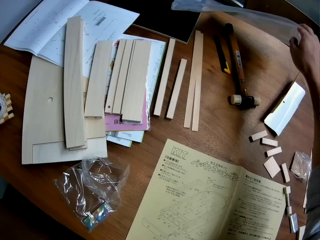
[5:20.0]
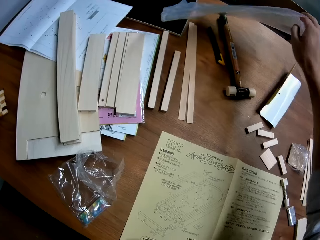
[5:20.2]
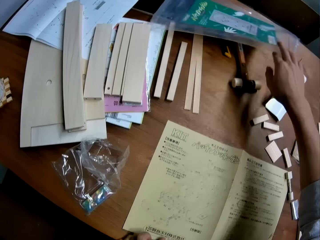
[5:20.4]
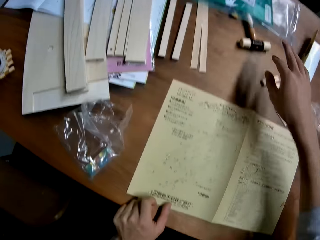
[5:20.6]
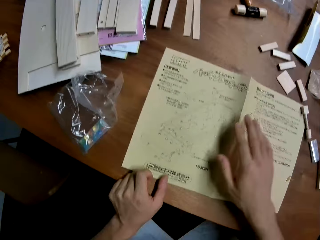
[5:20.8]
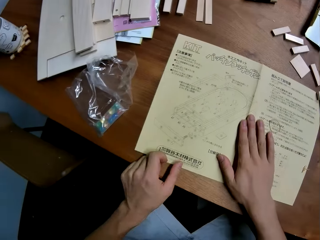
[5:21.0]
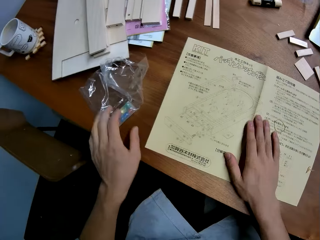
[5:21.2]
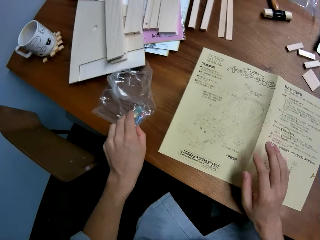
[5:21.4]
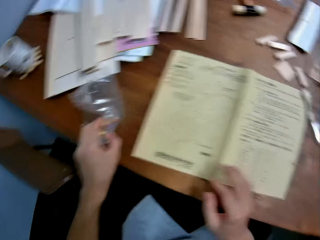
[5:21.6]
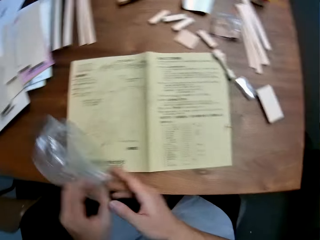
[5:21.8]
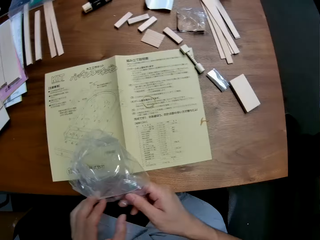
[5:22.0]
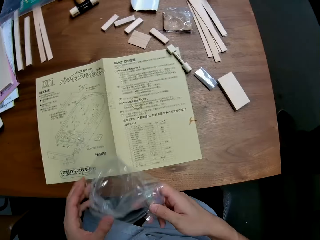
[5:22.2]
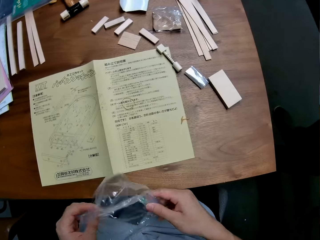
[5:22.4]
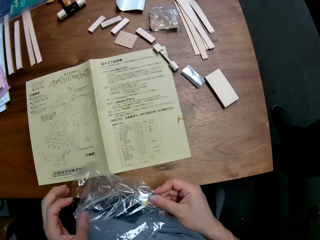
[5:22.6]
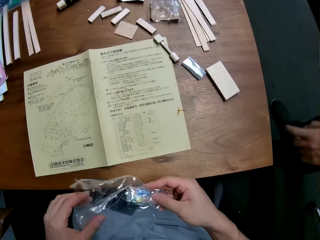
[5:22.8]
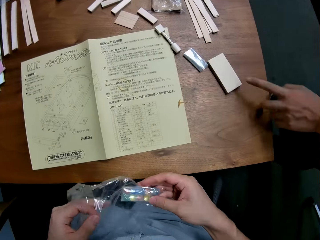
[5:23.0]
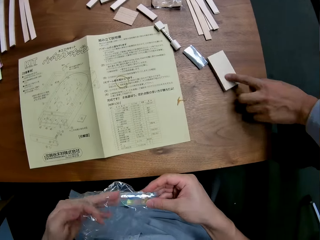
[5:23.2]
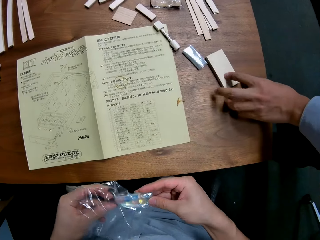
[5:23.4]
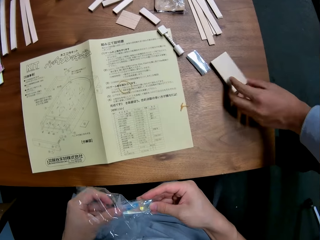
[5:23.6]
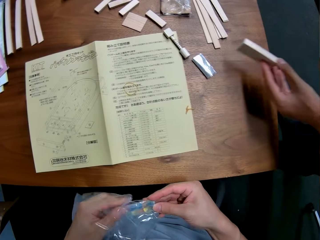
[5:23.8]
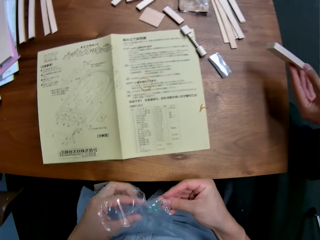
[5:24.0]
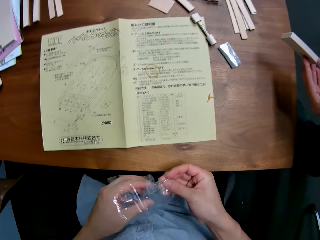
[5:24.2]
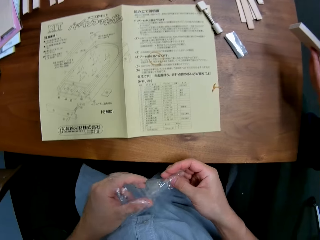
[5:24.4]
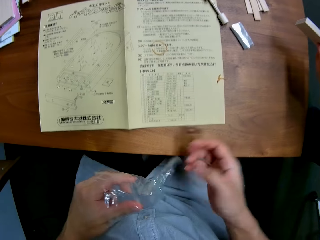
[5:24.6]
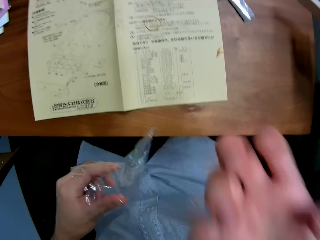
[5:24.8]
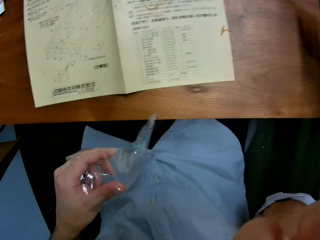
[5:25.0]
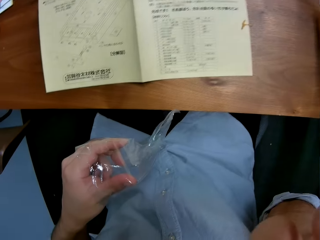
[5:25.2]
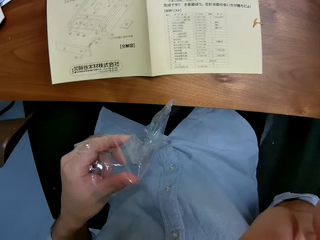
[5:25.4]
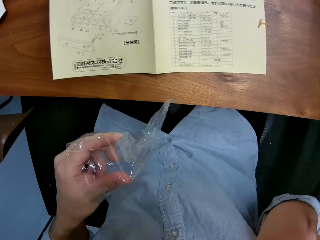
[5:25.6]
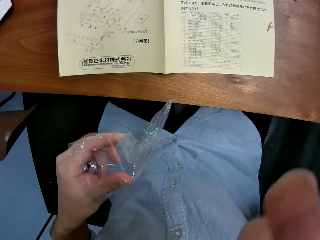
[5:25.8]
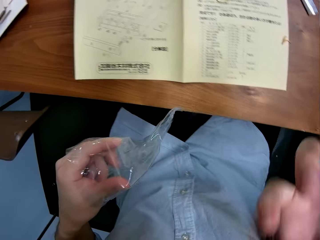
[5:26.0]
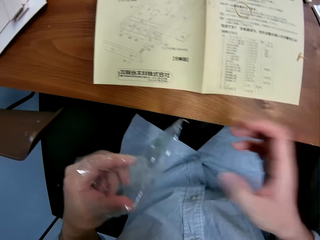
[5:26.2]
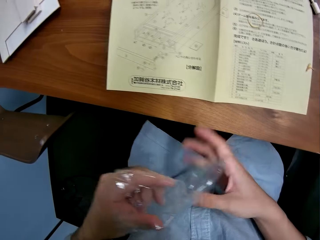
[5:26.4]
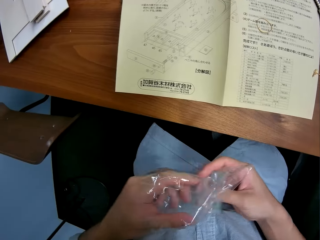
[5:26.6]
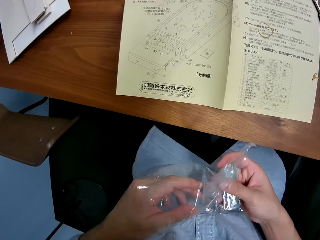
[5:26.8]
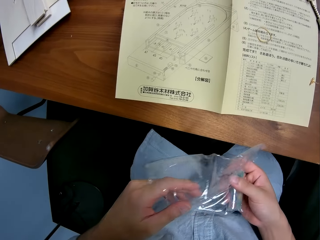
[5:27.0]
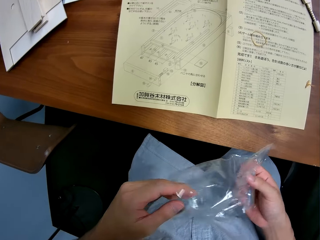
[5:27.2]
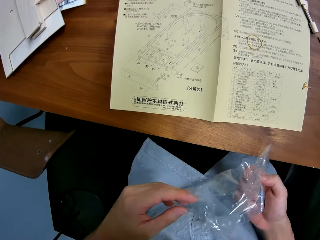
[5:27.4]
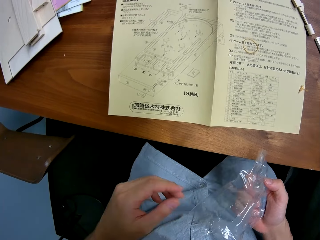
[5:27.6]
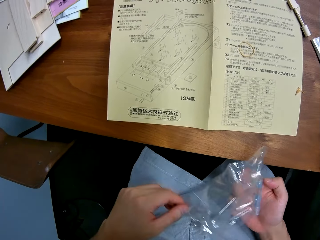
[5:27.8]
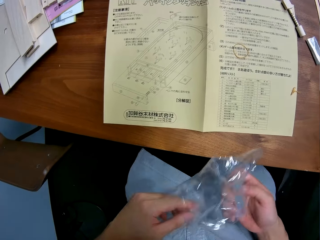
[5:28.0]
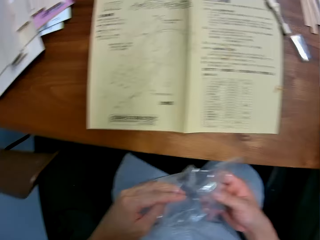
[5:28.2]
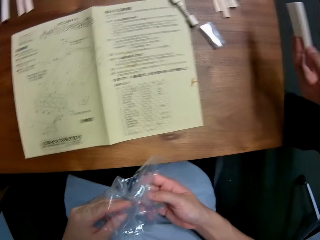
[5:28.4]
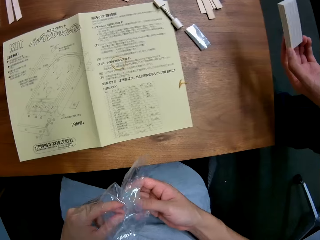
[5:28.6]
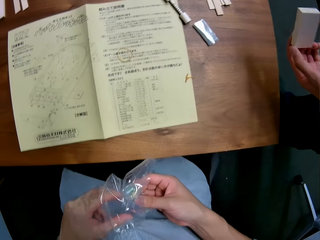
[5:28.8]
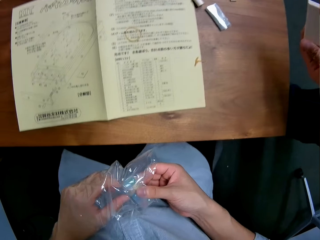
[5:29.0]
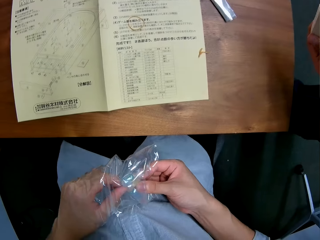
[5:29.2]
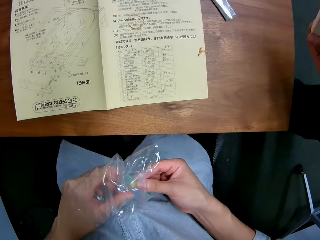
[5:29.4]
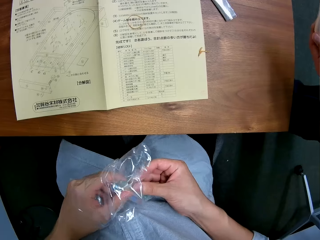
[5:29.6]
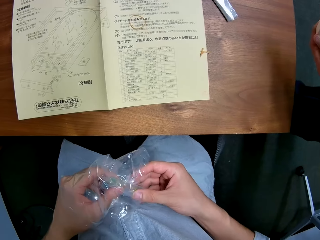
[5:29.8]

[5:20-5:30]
The camera wearer lifts the plastic packaging or nylon from the table. He puts down the plastic packaging on the table. He puts his hand on the paper. He takes the nylon from the table. He holds the plastic packaging. He holds the plastic packaging with the other hand. He puts his hand inside the plastic packaging. A man holds a piece of wood, takes the wood from the table and lifts the piece of wood. The camera wearer raises his hand. He puts his hand down. He holds the plastic packaging.

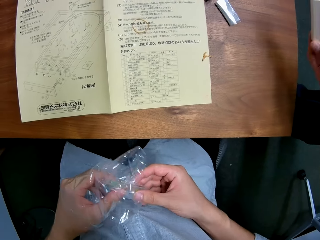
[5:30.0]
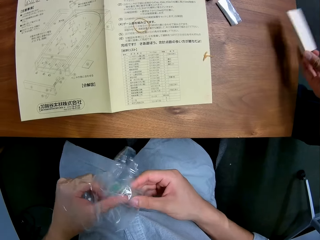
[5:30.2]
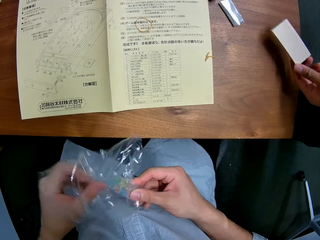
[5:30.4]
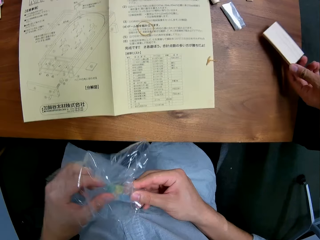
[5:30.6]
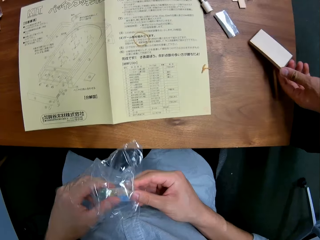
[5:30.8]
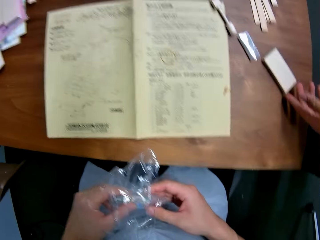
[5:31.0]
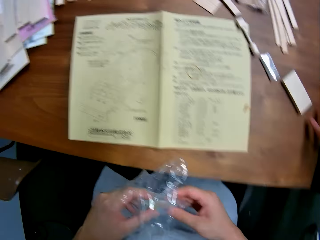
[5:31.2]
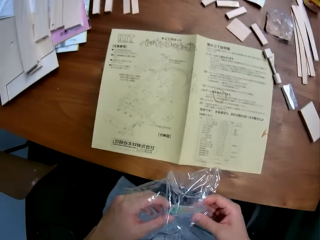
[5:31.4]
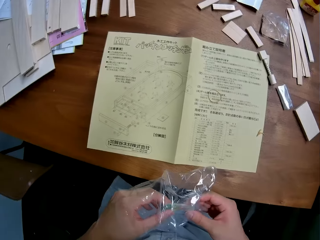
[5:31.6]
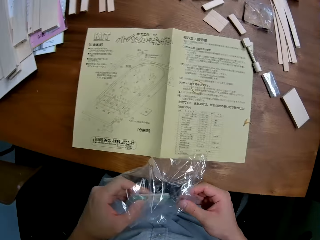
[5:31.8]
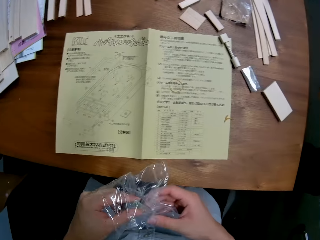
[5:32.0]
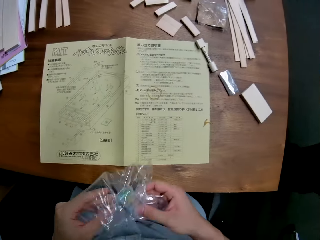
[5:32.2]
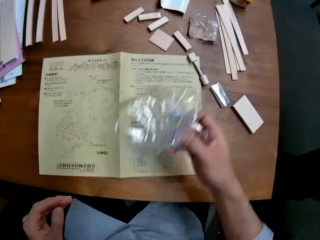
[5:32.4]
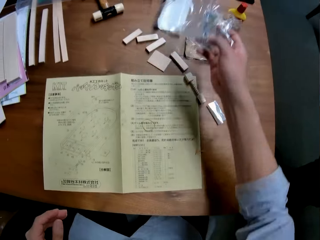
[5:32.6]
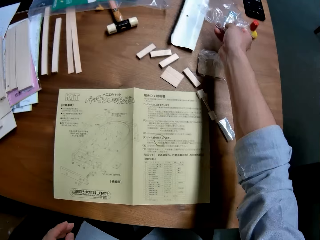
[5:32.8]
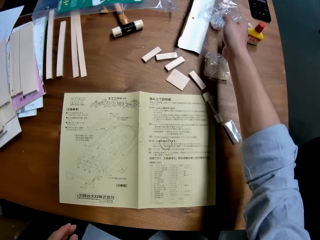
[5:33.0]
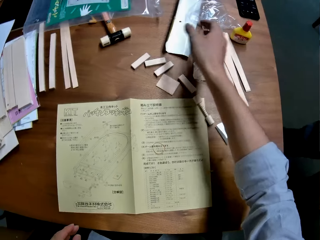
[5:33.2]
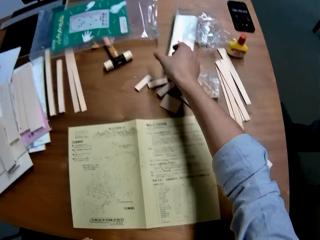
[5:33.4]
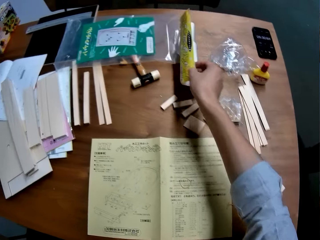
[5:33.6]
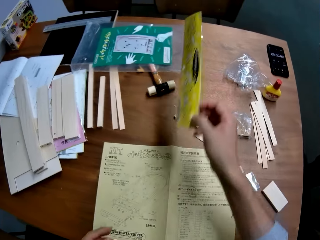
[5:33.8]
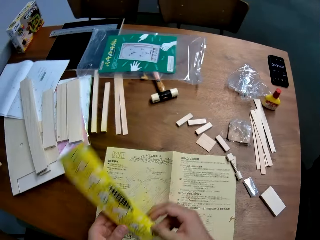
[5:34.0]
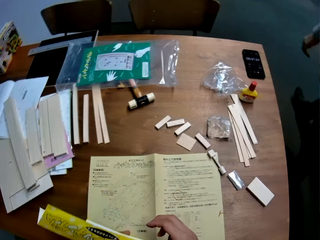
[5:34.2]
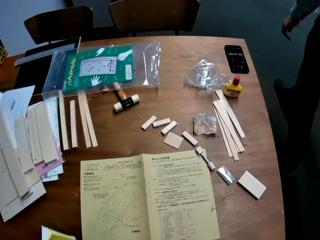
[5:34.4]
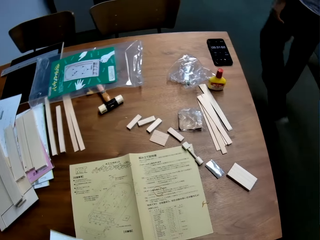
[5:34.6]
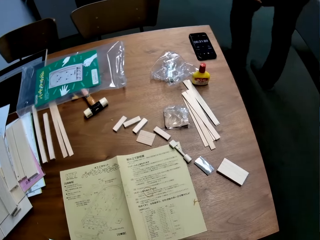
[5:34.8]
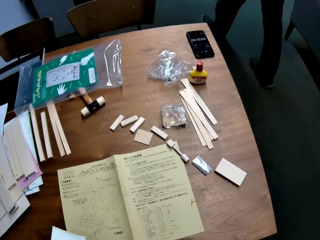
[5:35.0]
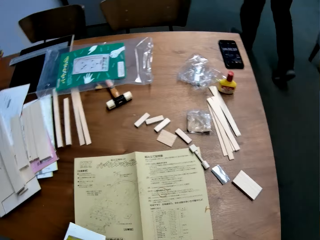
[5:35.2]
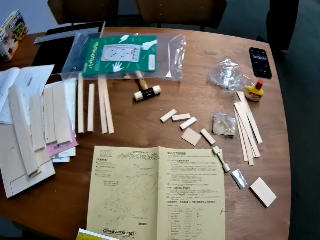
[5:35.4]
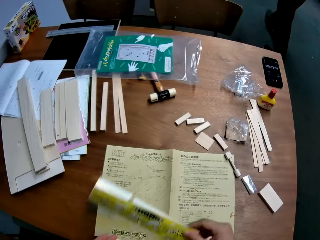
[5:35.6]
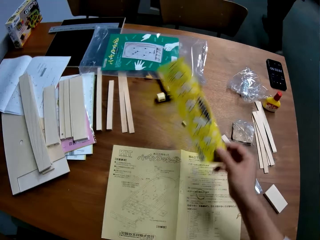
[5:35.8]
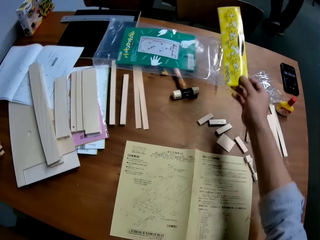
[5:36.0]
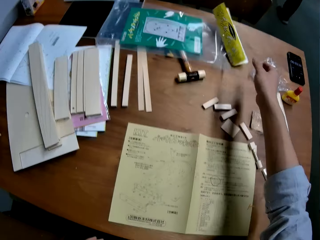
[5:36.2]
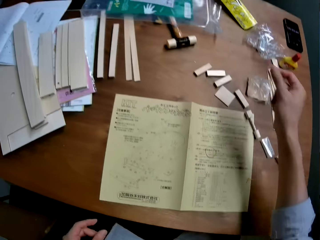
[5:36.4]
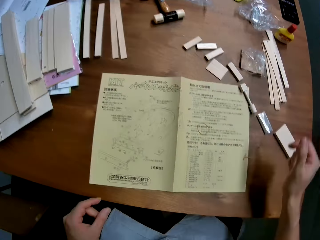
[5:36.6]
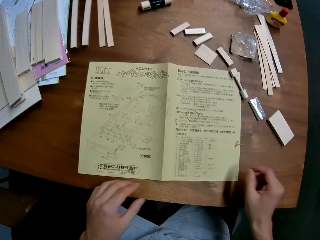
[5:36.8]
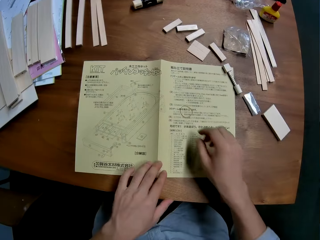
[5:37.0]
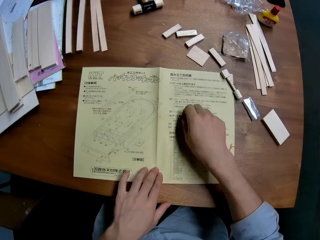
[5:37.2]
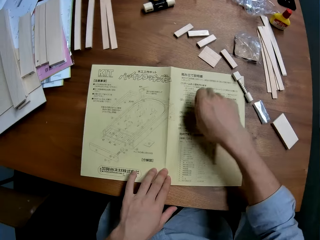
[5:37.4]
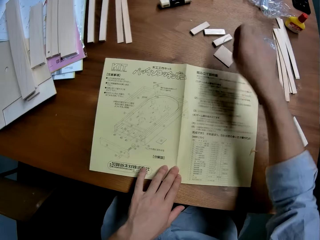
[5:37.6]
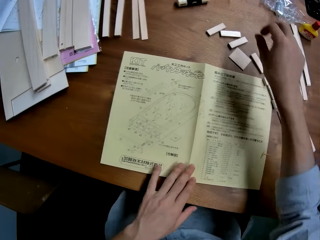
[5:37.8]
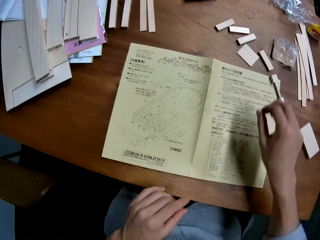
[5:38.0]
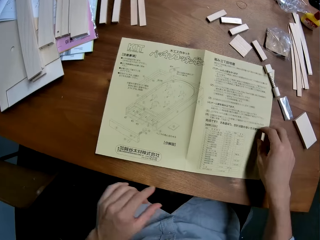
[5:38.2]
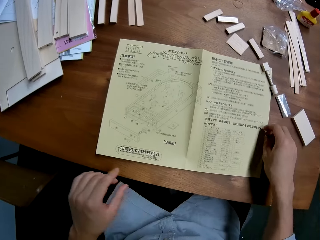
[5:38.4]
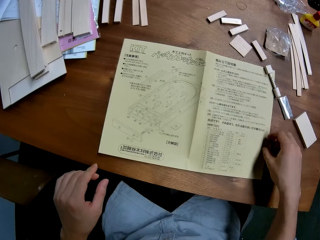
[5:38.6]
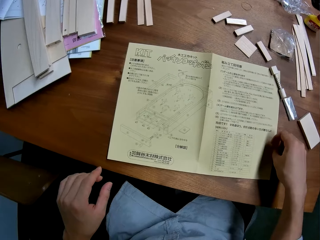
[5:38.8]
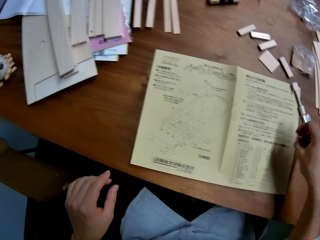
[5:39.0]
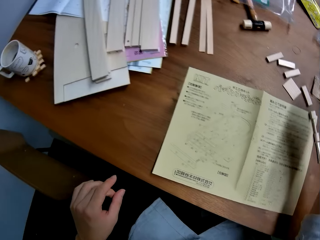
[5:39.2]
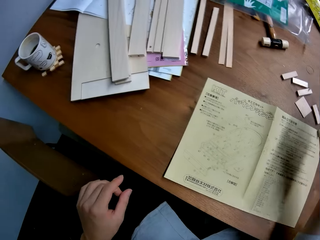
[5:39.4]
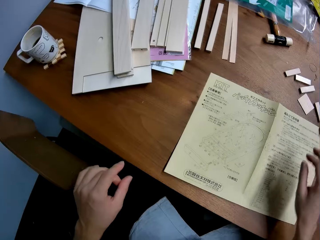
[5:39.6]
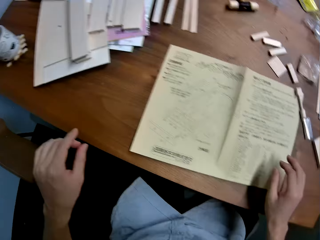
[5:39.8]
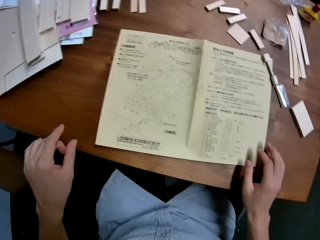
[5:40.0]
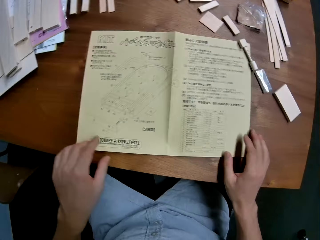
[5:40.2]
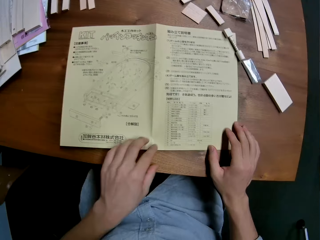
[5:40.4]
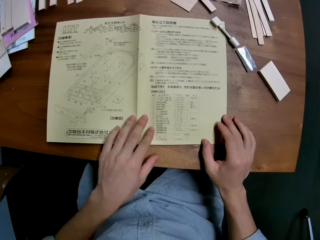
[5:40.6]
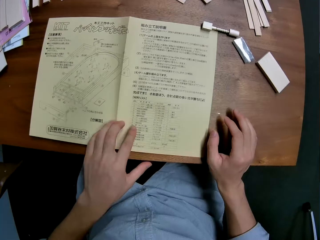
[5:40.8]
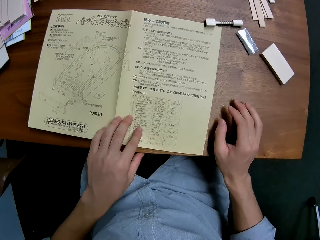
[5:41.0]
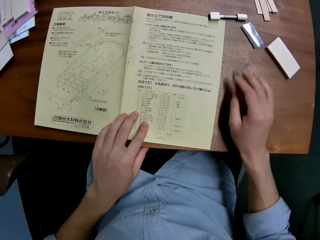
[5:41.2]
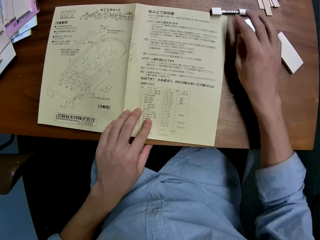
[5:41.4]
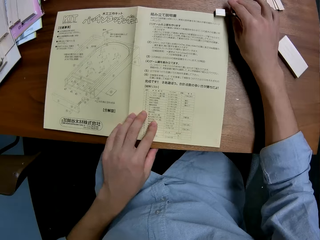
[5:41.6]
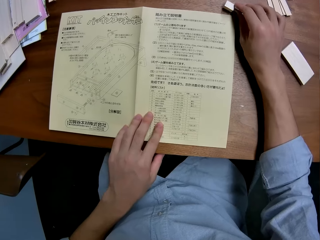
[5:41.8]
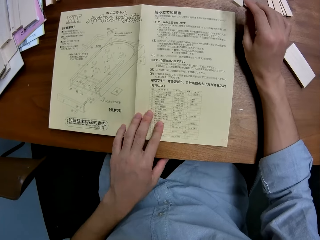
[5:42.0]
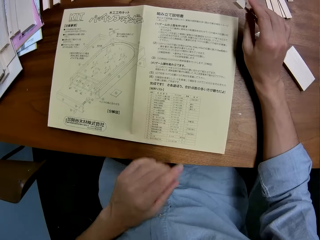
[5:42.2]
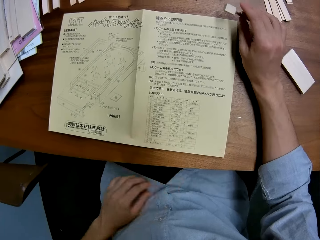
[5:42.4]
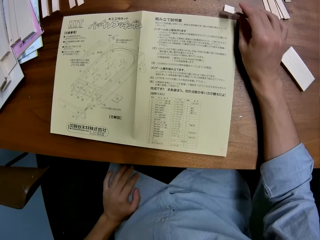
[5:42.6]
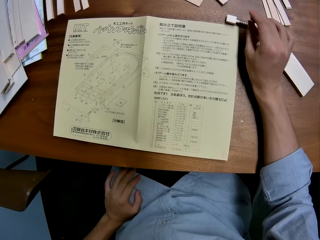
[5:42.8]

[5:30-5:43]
The camera wearer touches the object inside the plastic packaging. The man puts down the piece of wood on the table. The camera wearer drops the nylon on the floor. He puts the plastic packaging on the table. He takes the paper from the table. He looks at the paper. He drops the paper on the table. He throws the paper on the table. He puts his hand on the paper. He removes a rubber or rubber band on the paper. He picks up the rubber band. He throws the rubber band away from the paper. He picks up a wooden piece. He throws the wooden piece. He puts his hand on the paper. He moves the paper. He checks the pencil and sharpener. He picks up the piece of wood.
